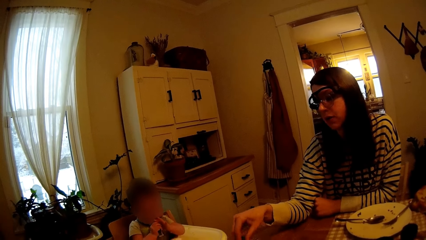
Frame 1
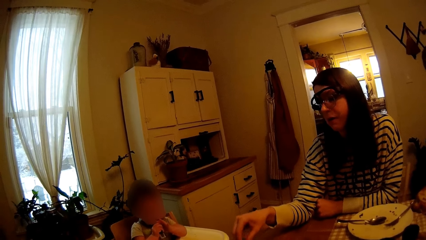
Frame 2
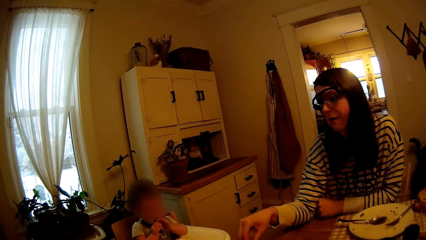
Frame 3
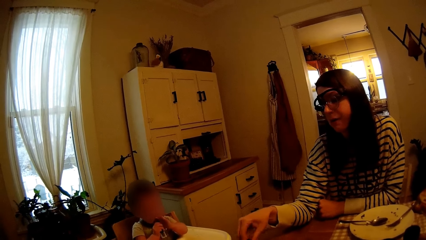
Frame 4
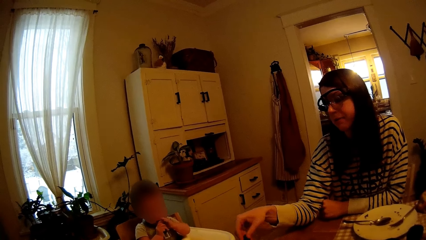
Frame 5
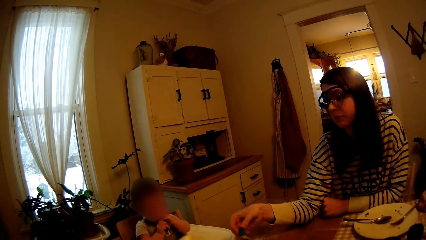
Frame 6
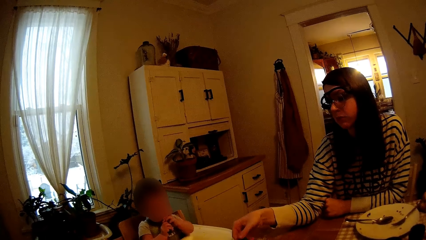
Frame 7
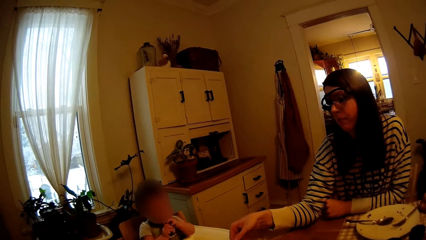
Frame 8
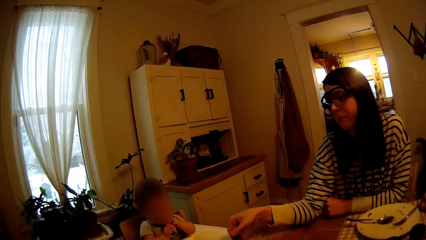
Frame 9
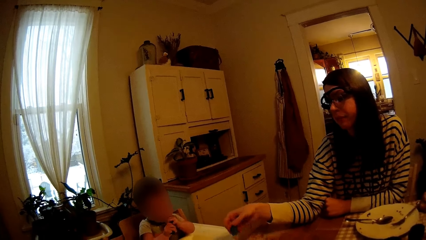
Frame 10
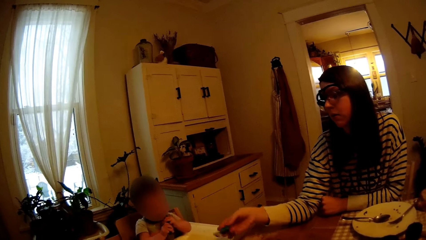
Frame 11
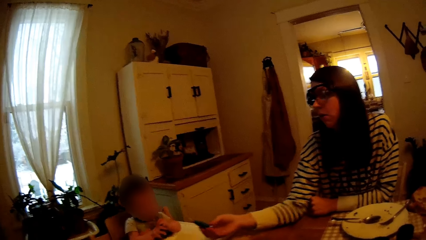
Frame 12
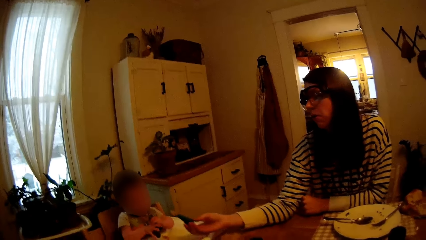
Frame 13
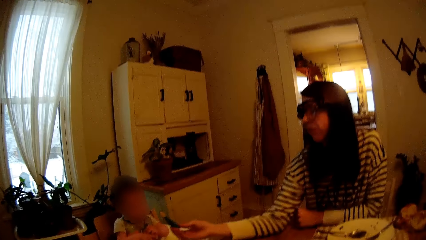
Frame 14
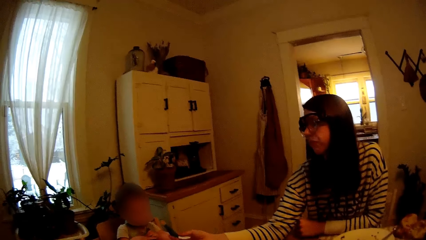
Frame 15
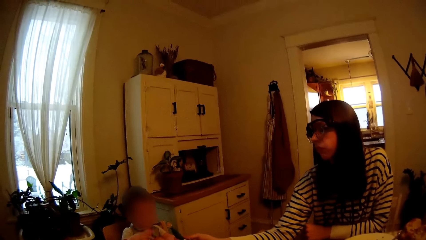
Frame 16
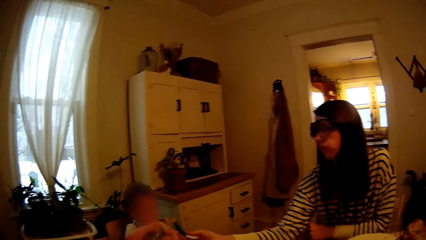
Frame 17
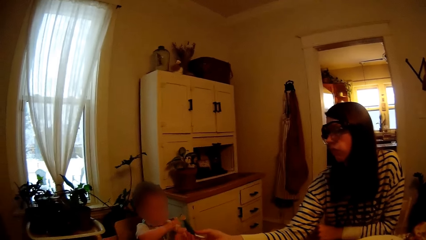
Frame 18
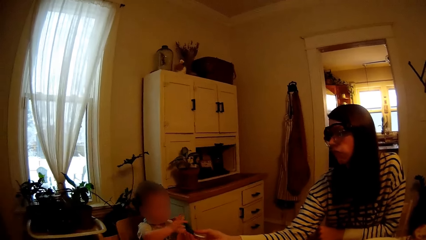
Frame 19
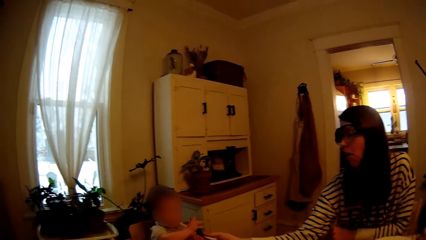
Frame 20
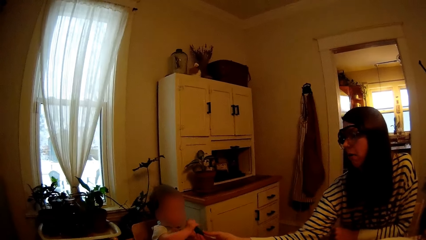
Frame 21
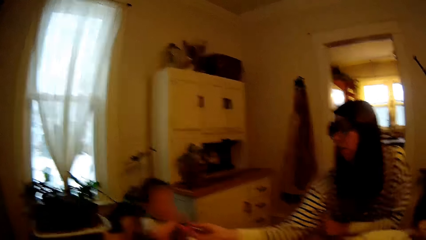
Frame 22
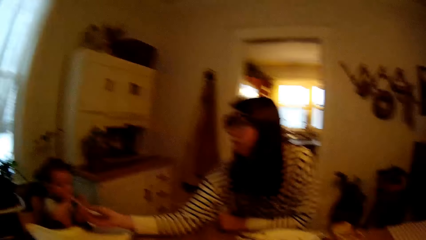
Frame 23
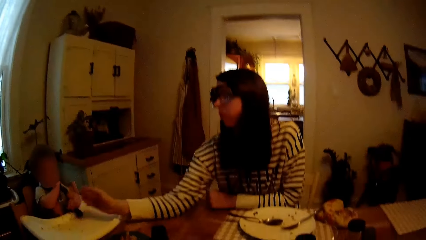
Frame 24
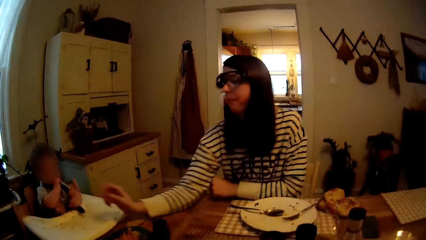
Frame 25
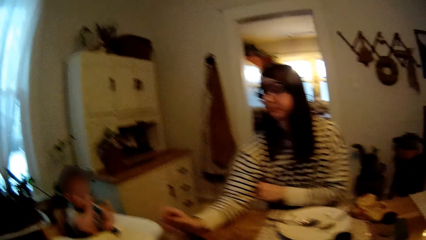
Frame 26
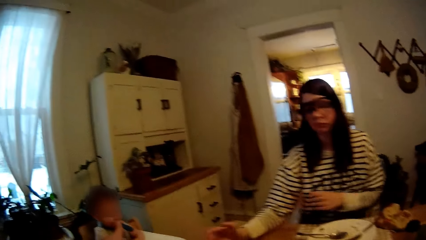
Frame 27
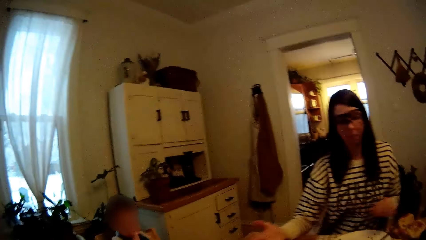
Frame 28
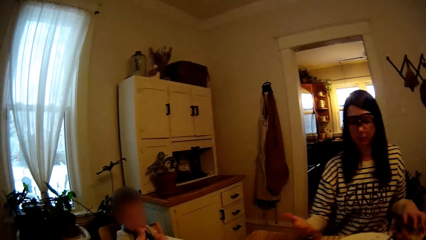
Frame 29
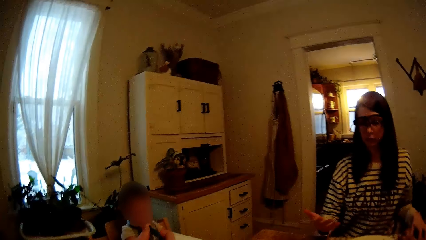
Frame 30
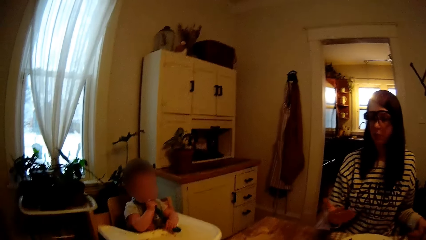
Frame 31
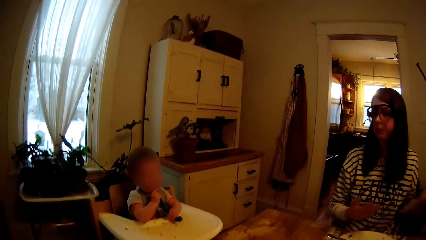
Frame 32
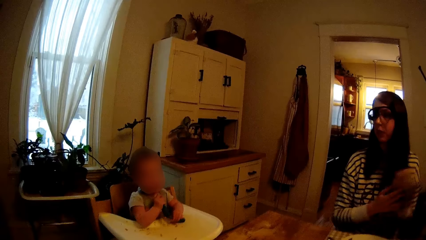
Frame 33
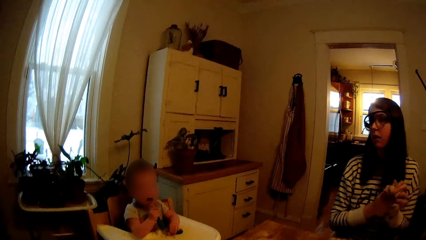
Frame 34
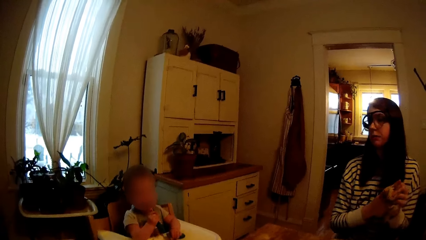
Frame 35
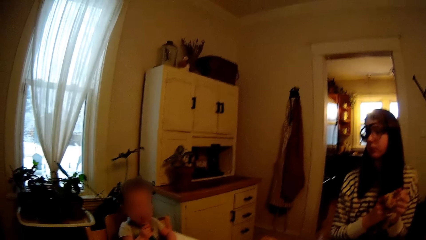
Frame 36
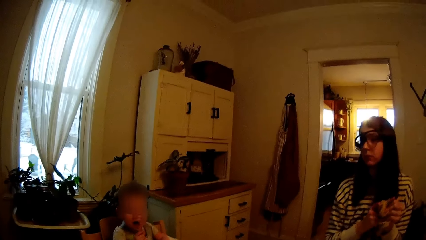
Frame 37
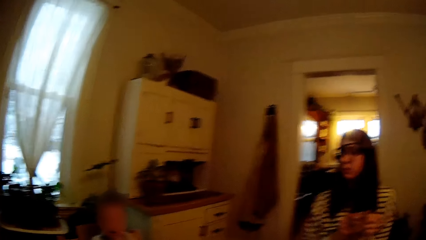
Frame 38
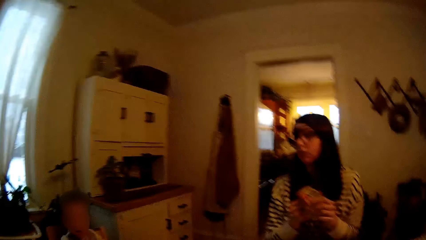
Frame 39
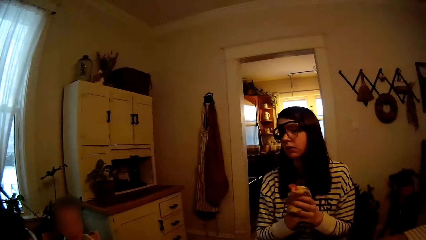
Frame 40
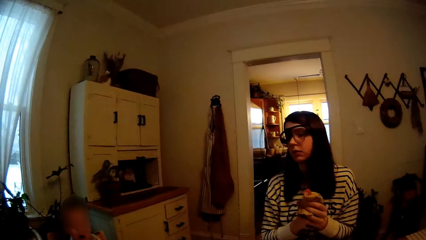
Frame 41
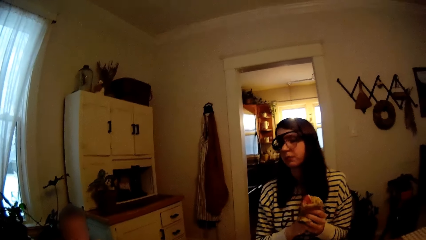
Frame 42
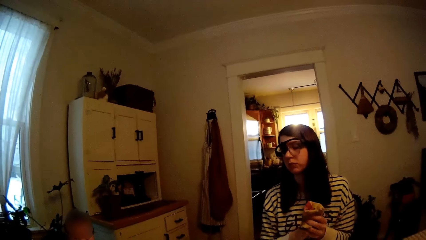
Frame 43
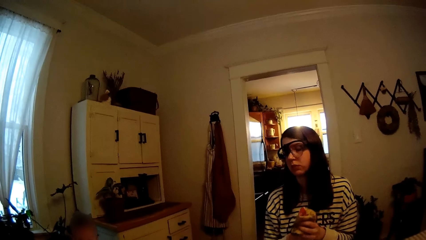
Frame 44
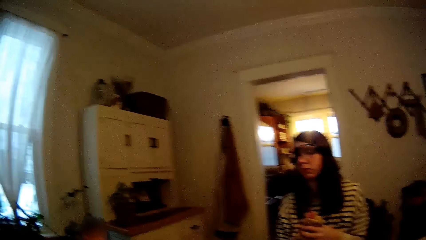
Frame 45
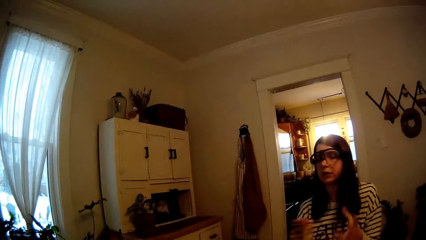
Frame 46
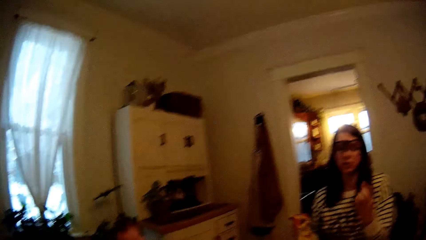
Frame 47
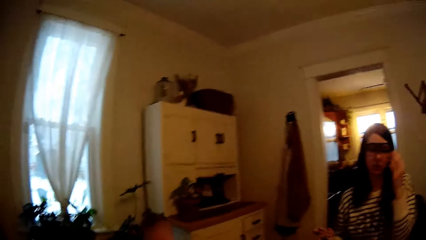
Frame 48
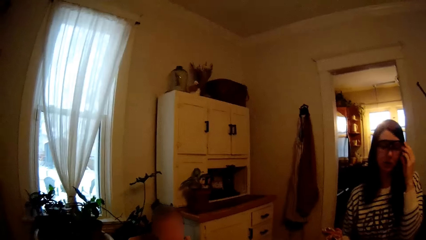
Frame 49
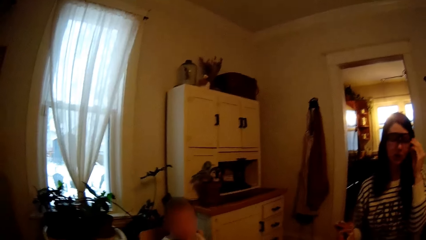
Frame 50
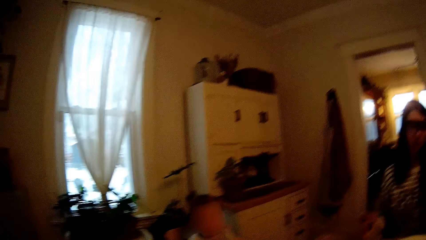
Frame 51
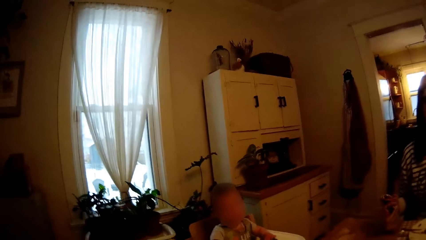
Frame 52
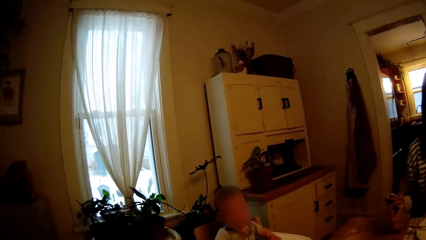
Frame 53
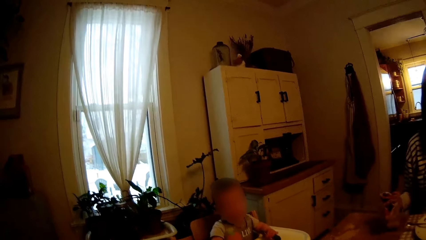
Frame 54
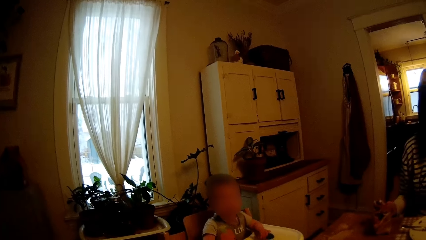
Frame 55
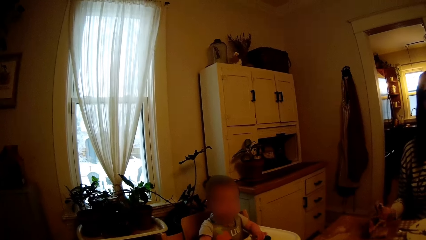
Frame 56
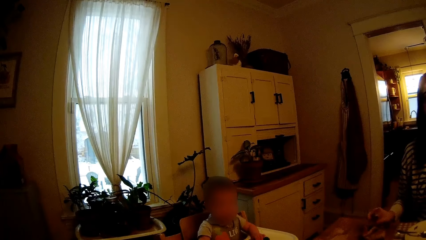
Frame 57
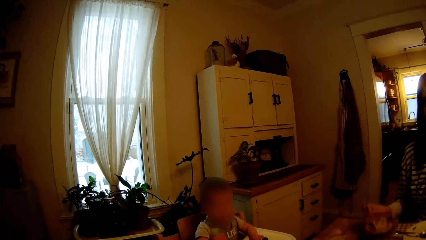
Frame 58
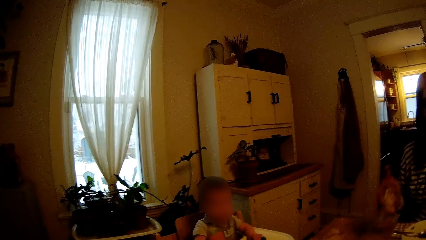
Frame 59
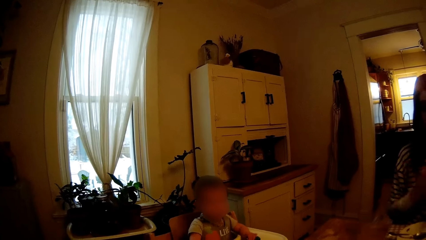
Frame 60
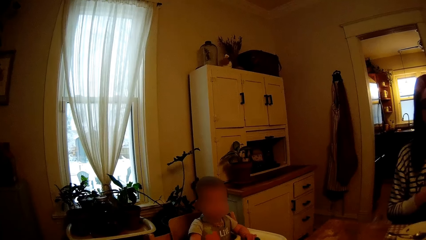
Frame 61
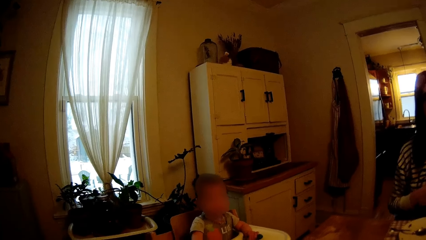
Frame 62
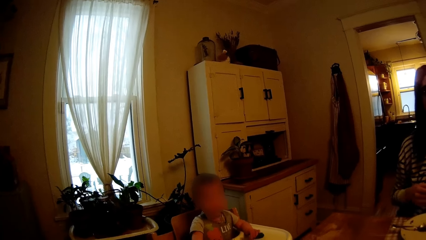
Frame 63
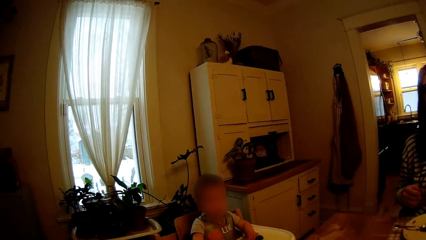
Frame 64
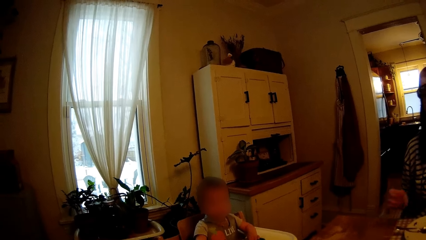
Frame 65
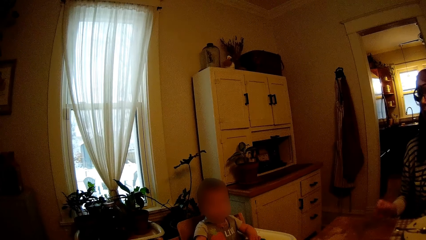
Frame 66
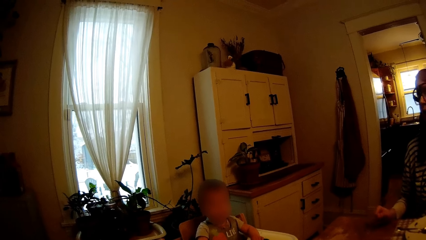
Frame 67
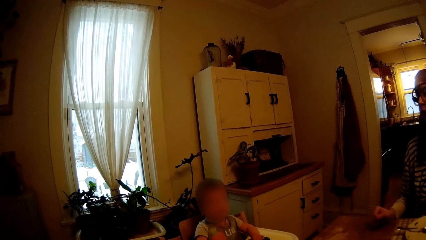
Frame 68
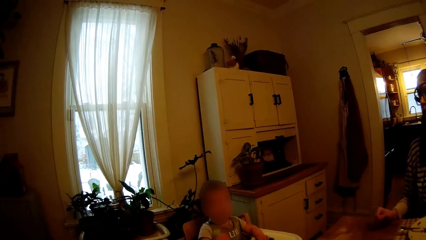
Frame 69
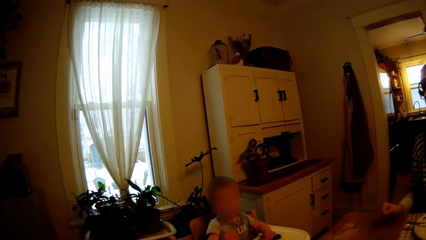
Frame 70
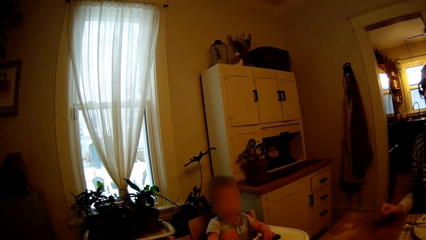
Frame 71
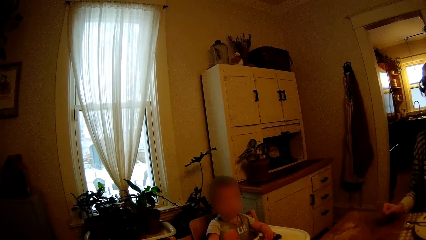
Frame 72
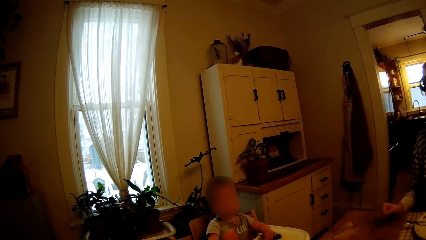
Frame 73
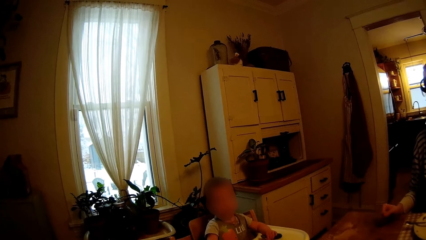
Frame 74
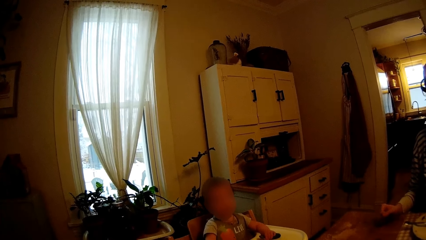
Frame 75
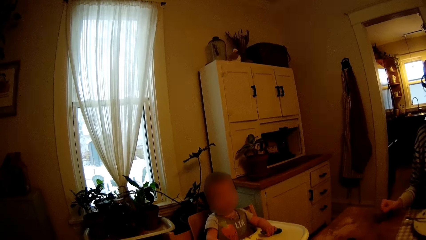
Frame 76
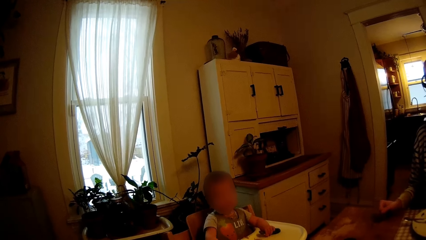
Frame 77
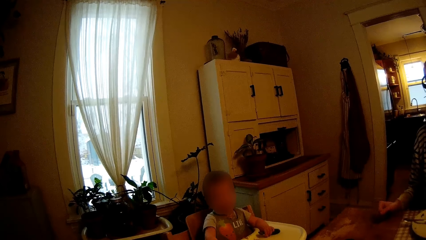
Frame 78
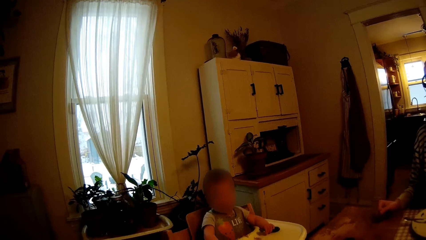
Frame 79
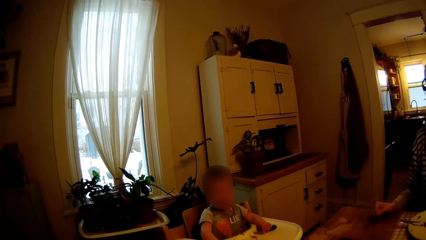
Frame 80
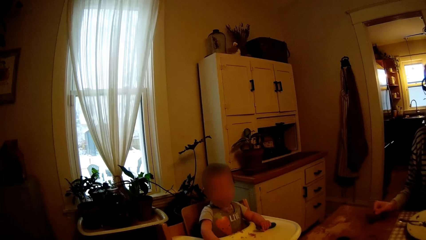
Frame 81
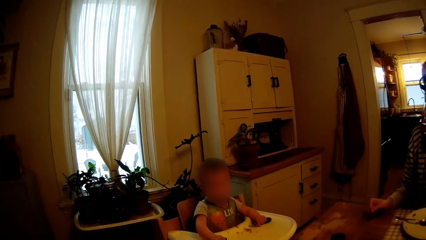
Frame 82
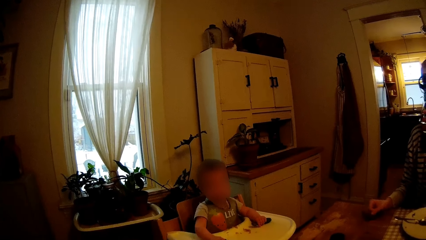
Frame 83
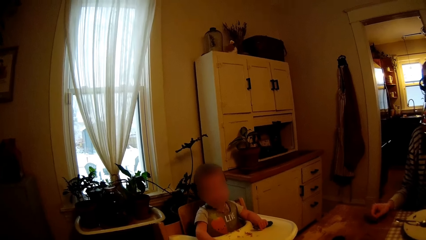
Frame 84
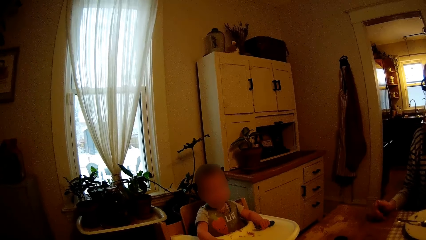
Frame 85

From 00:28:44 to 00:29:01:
The baby holds the spoon in her mouth with both hands. The woman gives the spoon to the baby. The woman picks up the napkin from the table with her left hand and wipes both hands with the napkin. The camera wearer looks at the baby. The woman holds the napkin in her right hand. The woman adjusts her camera or goggles with her left hand. The camera wearer looks at the baby. The woman places her right hand onto the table. The baby nods.
